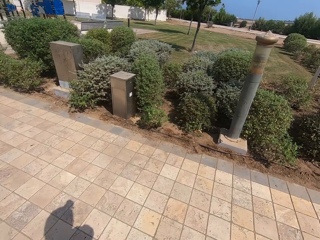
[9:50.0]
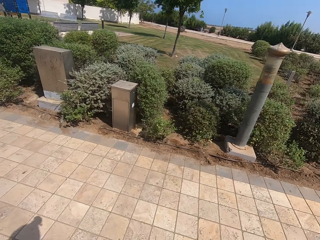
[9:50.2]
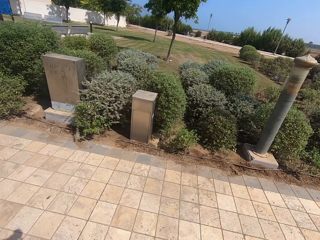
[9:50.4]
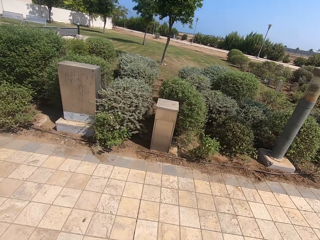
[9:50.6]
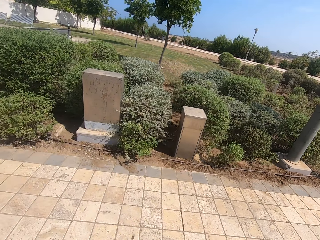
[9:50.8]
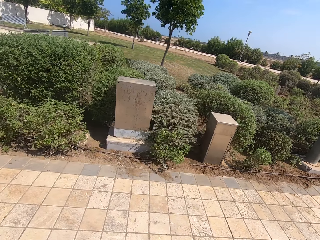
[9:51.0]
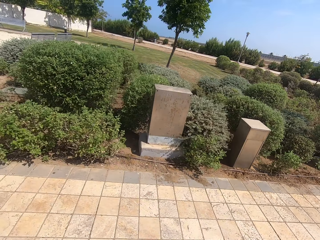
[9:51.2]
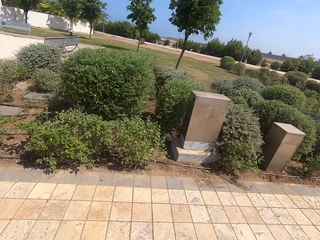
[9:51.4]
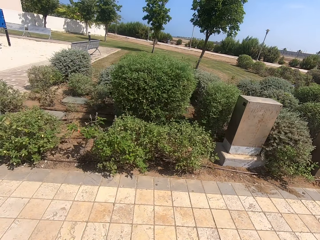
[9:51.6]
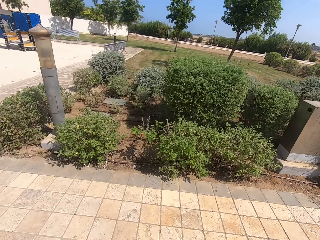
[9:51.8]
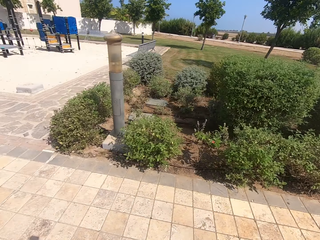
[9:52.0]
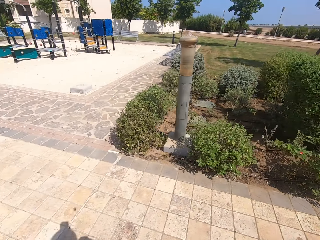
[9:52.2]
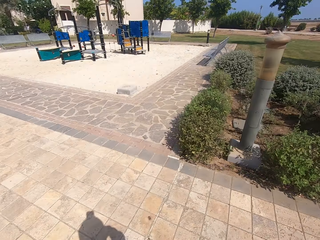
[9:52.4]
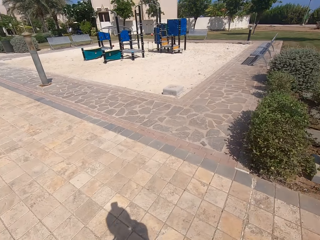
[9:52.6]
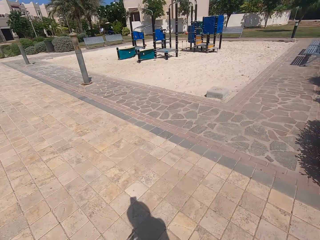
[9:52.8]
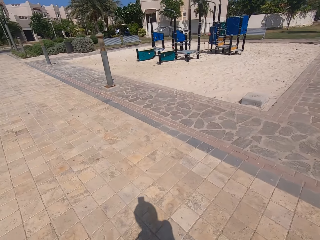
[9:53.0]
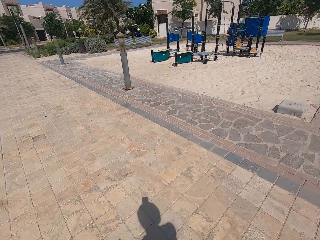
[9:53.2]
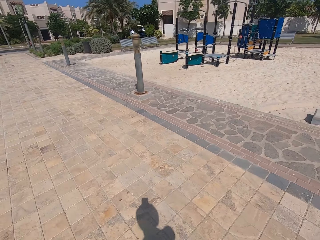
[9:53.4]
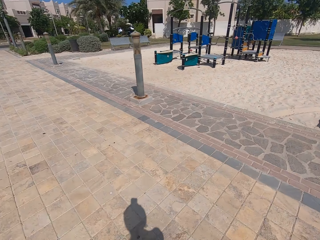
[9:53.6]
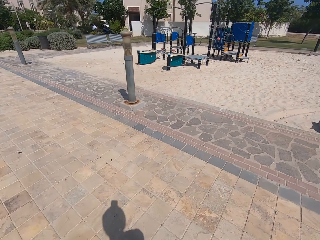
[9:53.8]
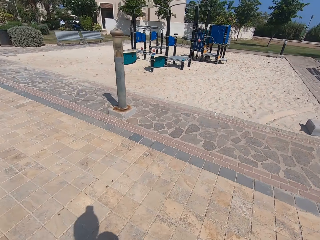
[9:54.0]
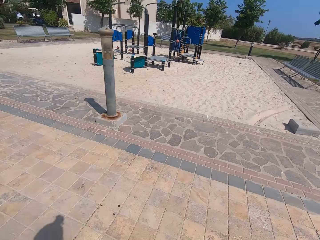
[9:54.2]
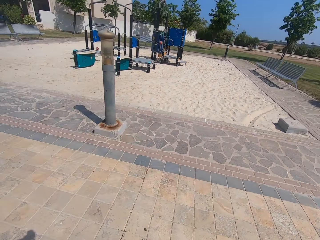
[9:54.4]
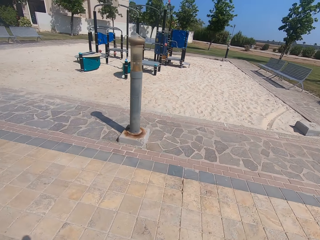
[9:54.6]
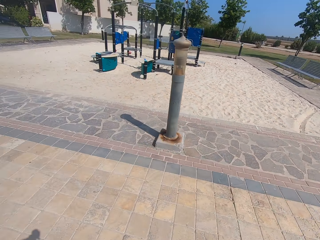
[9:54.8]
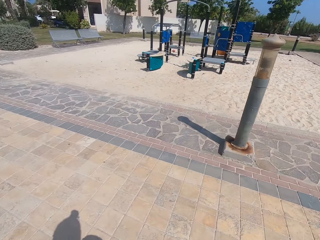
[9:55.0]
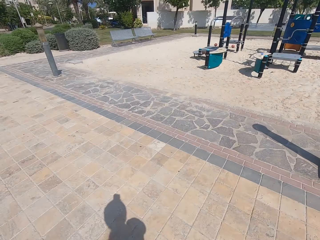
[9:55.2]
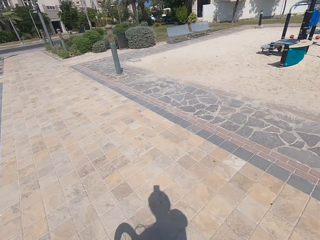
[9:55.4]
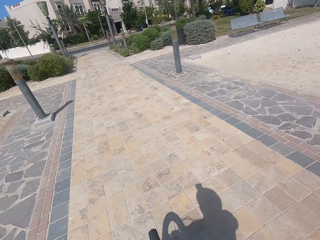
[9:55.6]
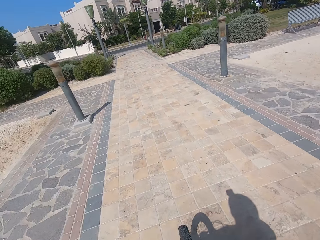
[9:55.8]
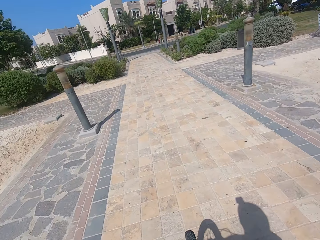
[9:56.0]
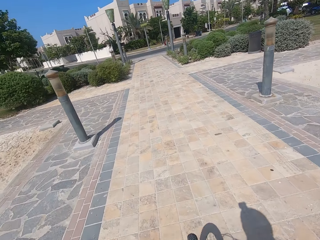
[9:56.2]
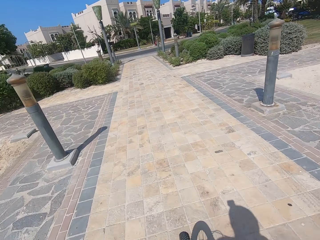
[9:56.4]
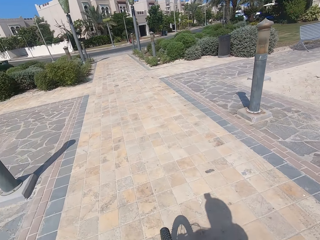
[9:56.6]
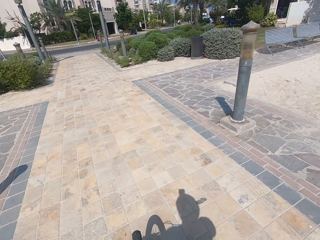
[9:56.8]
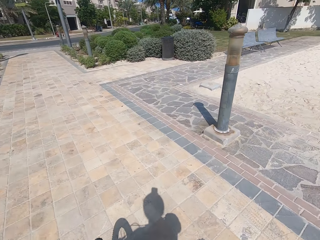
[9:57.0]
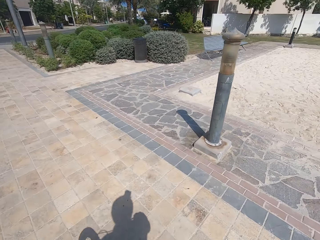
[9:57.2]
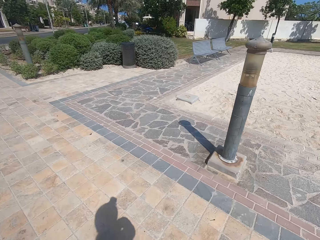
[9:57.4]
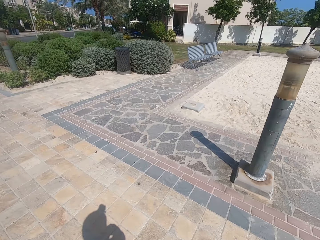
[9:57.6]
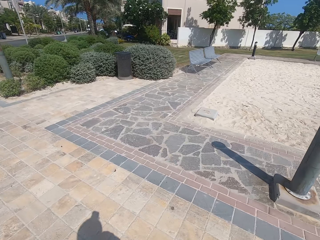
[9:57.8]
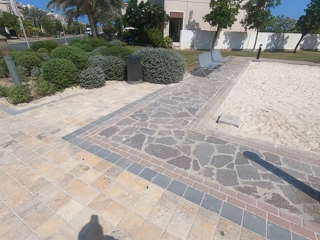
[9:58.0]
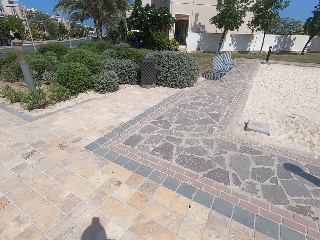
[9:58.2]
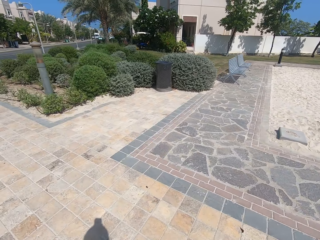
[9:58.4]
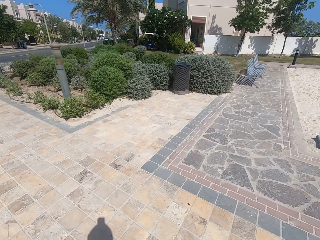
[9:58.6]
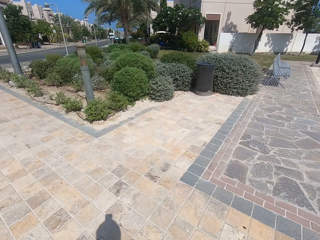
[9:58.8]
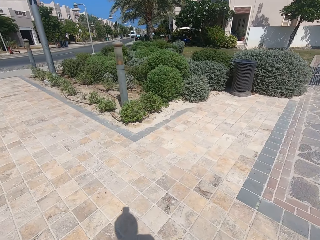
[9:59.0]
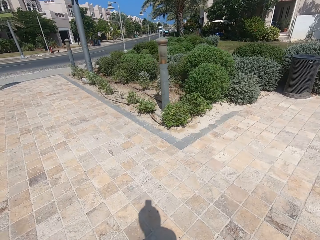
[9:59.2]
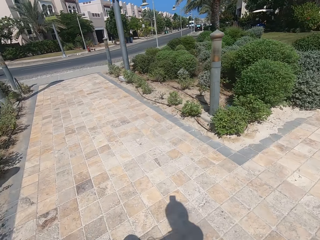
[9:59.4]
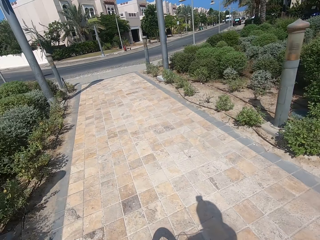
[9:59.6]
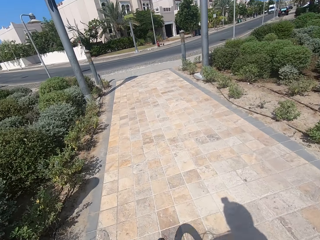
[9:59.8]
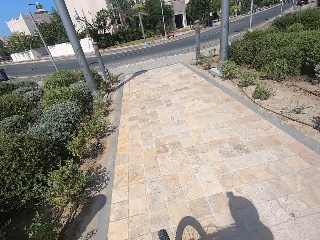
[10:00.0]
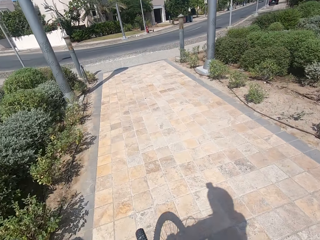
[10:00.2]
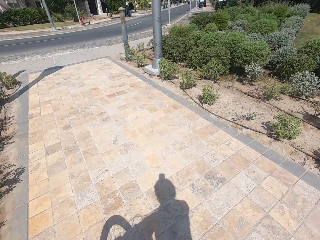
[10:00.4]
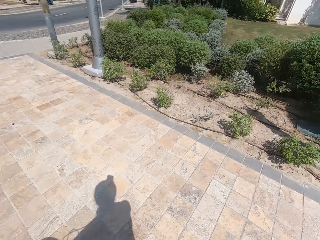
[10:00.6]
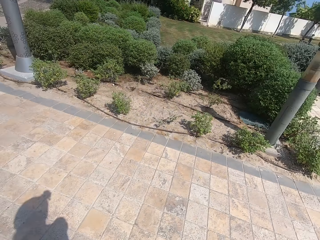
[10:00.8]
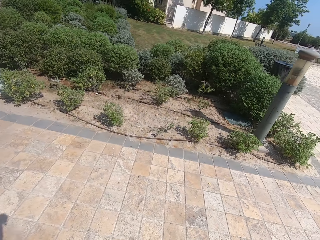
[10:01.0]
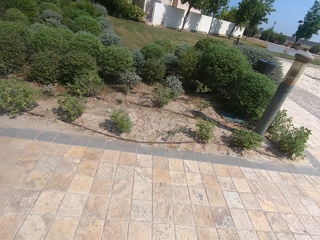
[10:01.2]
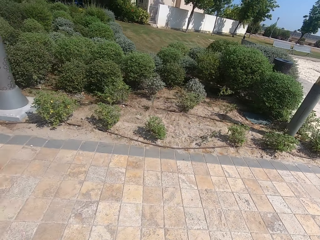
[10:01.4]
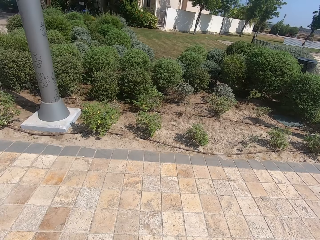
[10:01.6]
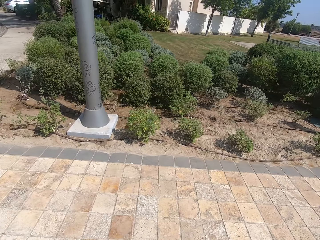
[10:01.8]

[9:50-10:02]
The camera wearer looks around. They cycle.

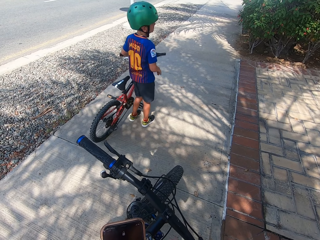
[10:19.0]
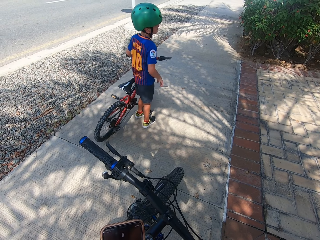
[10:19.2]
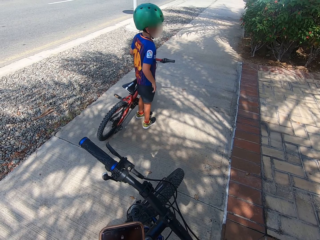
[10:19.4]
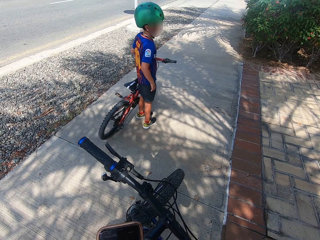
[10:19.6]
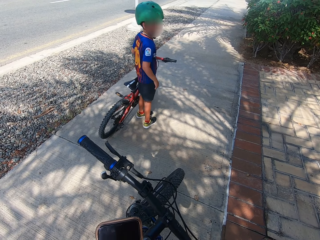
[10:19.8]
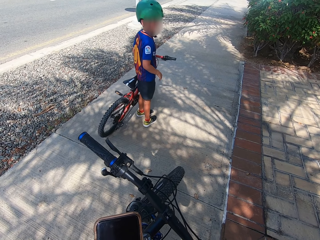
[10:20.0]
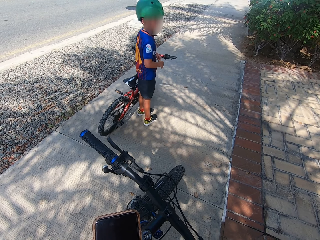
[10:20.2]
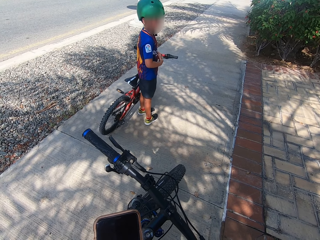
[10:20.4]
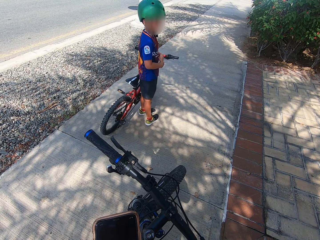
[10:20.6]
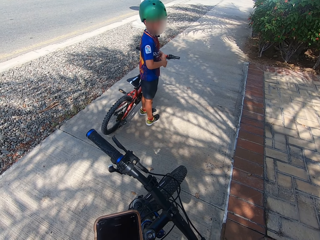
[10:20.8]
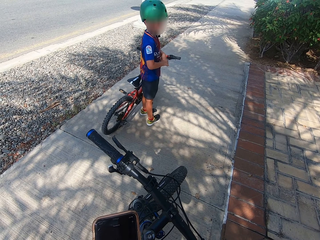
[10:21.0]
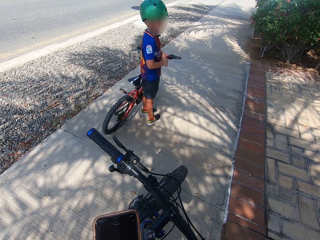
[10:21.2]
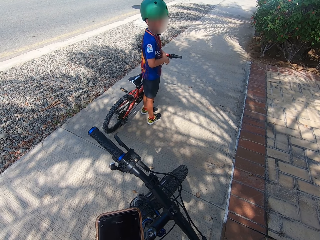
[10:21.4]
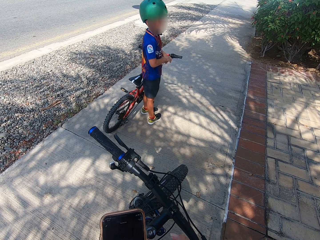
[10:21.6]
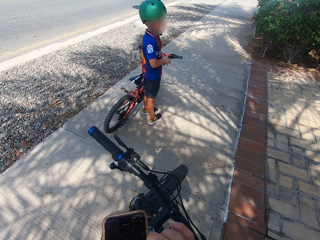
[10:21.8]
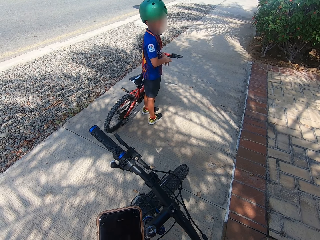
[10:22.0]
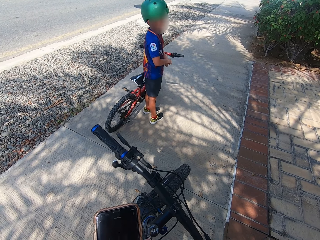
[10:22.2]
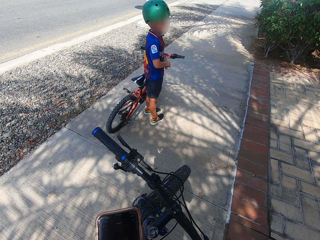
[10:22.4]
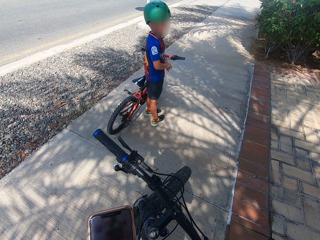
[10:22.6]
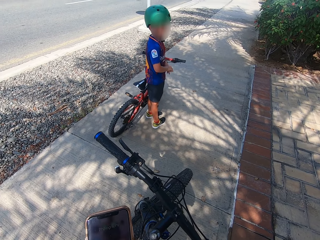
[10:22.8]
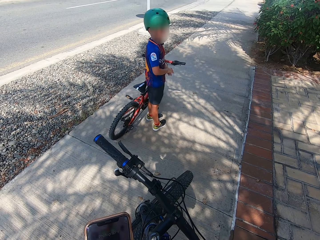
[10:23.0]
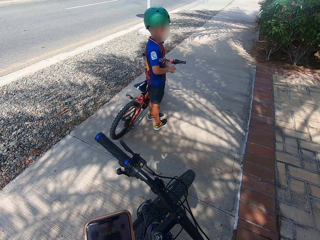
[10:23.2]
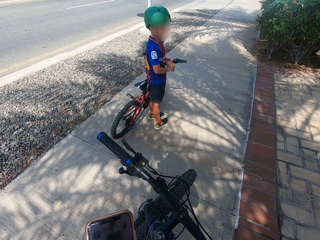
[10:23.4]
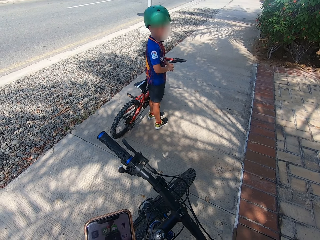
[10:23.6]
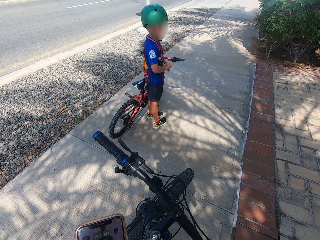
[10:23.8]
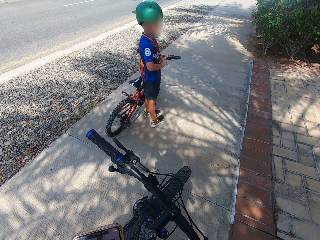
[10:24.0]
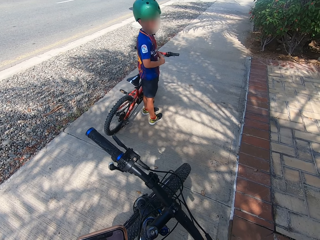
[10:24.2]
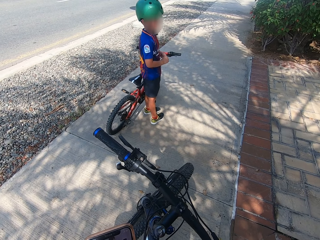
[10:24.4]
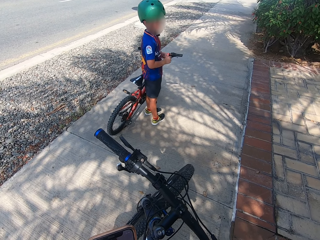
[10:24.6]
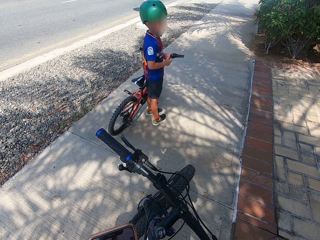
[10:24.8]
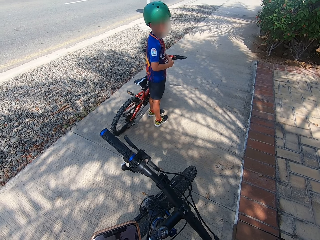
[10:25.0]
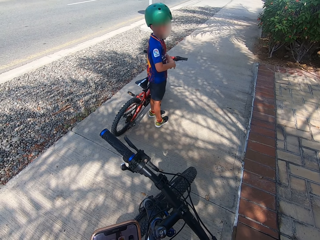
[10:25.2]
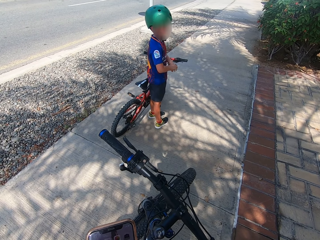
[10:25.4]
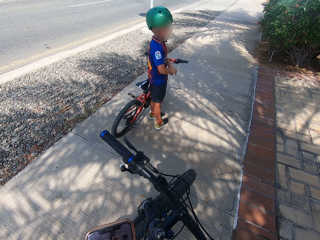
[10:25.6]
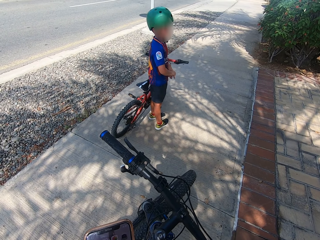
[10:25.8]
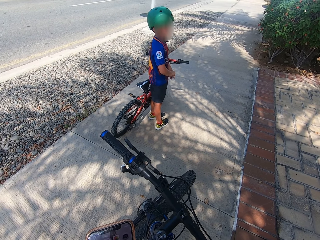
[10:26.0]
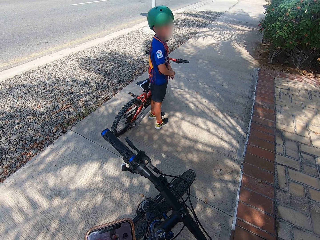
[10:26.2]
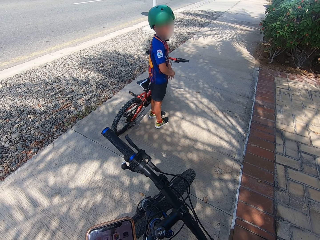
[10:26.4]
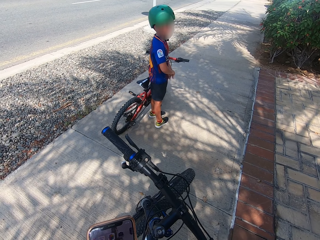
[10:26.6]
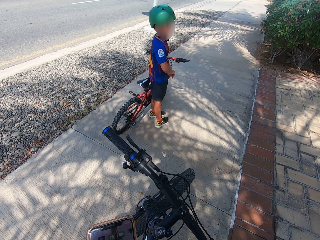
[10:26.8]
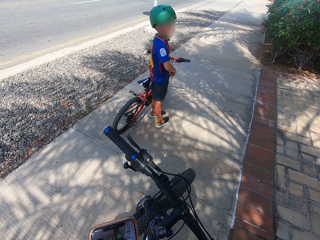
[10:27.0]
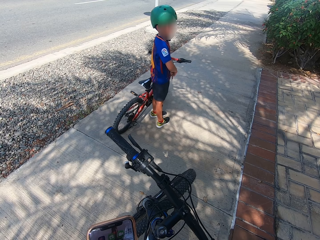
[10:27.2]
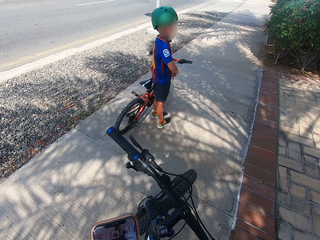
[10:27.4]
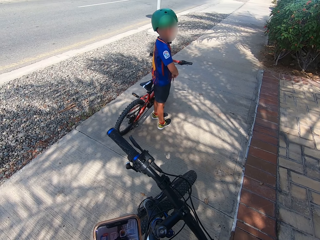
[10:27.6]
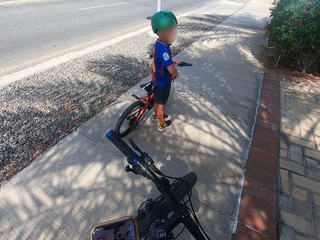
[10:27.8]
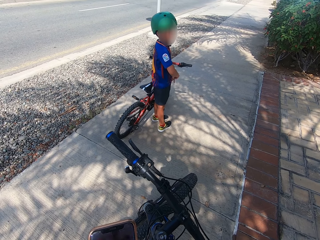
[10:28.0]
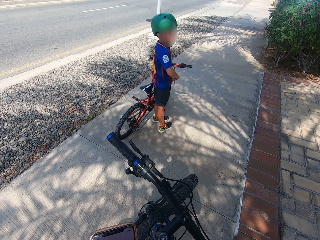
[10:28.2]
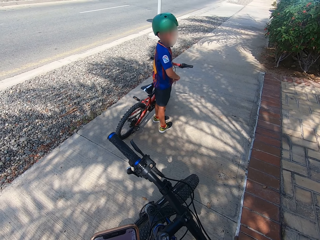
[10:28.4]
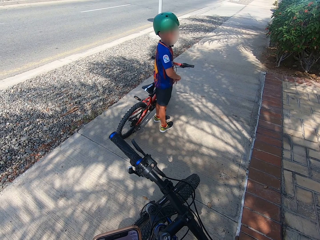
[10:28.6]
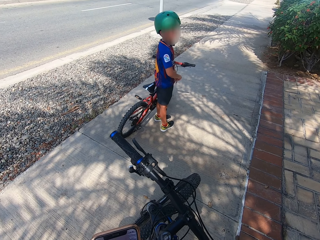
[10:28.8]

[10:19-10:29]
The camera wearer stops the bicycle. He supports the bike with his body. He uses his phone. He picks up the phone.
